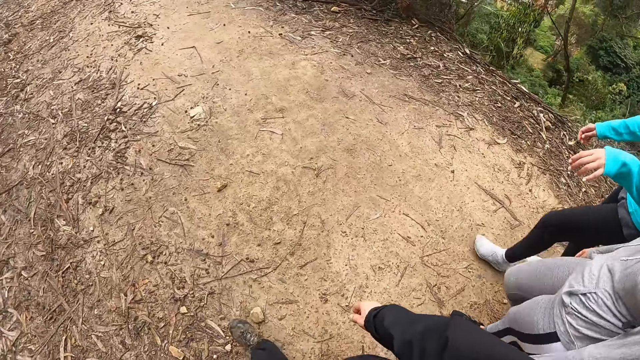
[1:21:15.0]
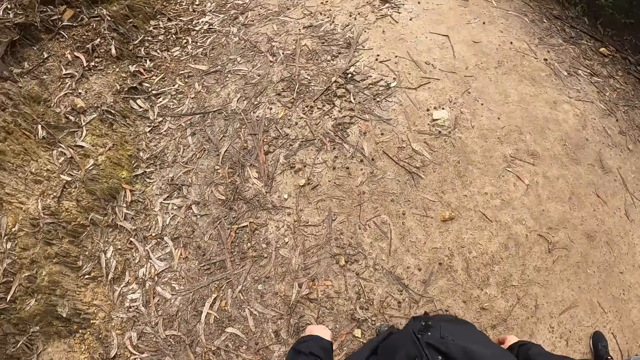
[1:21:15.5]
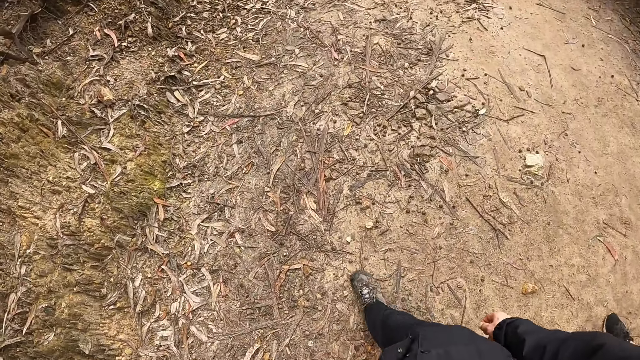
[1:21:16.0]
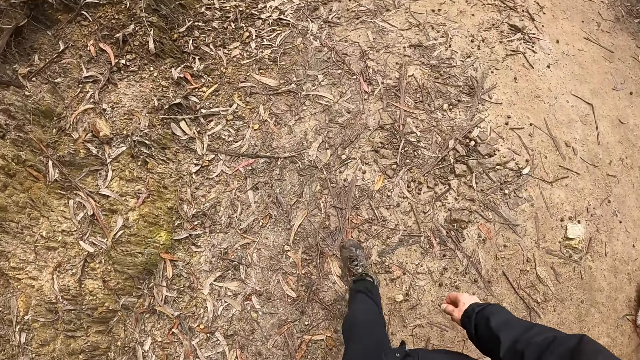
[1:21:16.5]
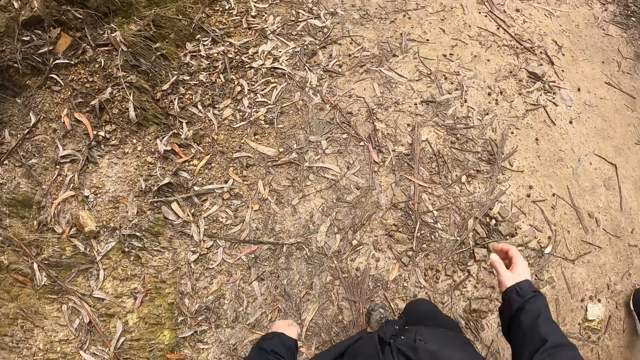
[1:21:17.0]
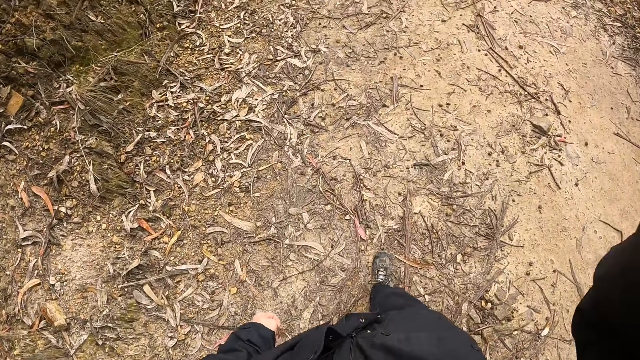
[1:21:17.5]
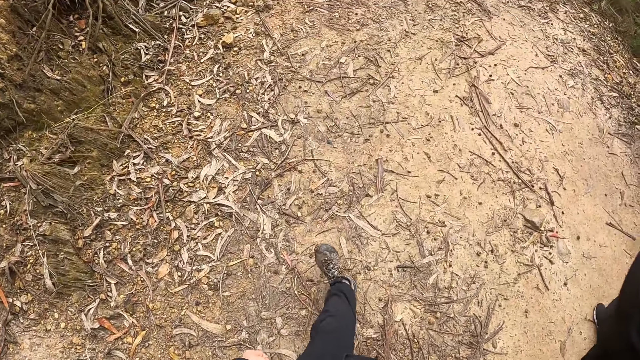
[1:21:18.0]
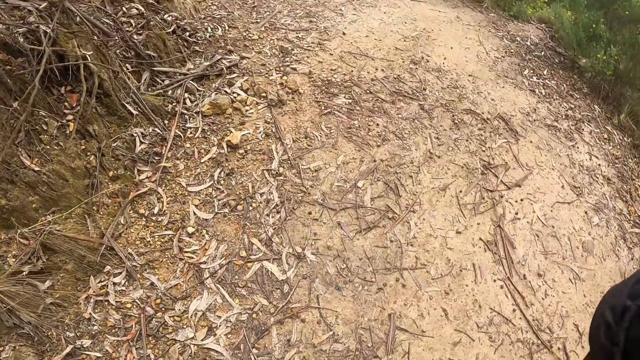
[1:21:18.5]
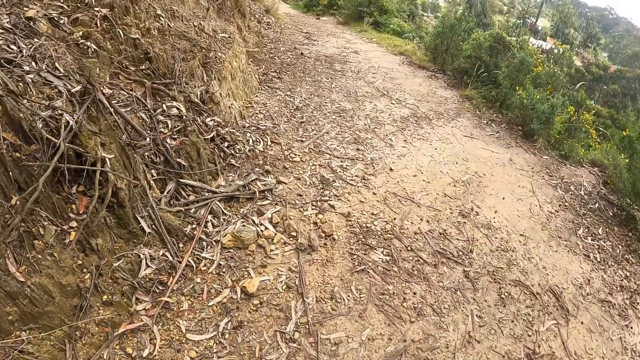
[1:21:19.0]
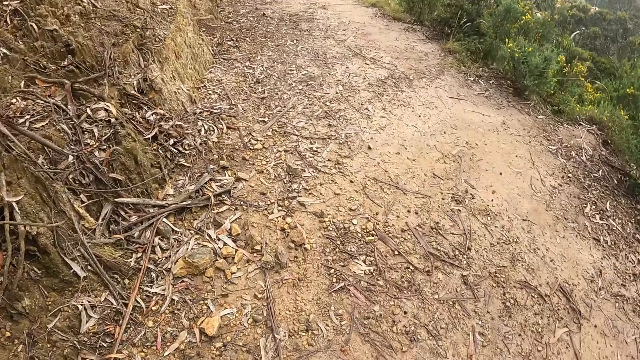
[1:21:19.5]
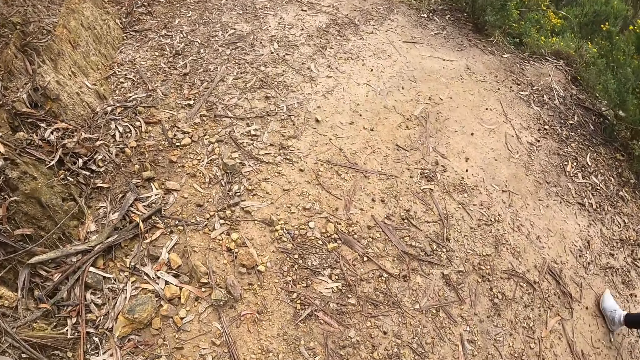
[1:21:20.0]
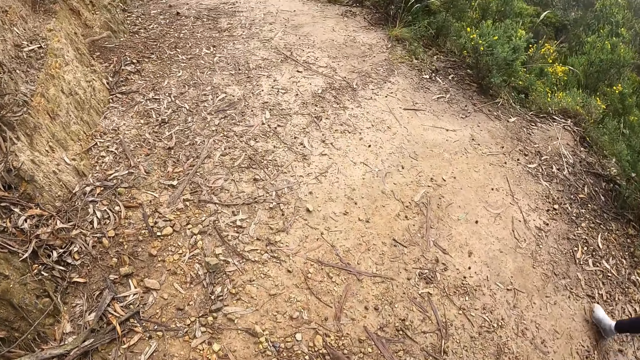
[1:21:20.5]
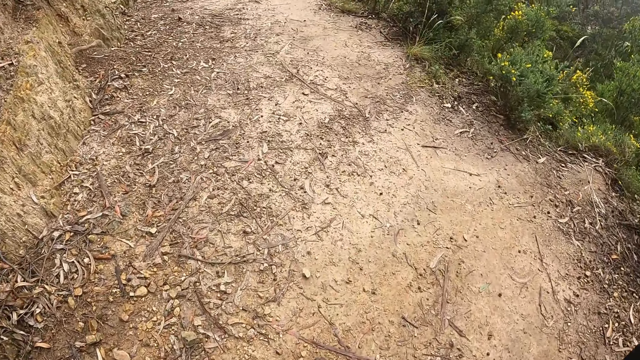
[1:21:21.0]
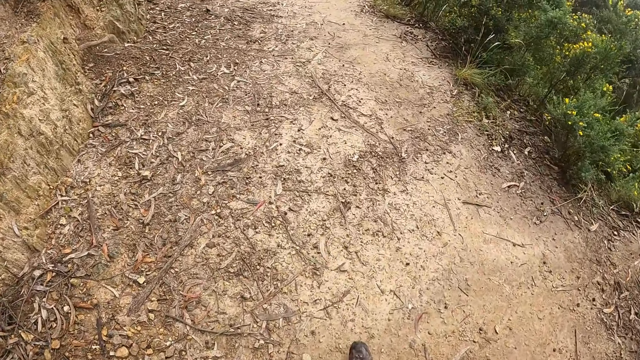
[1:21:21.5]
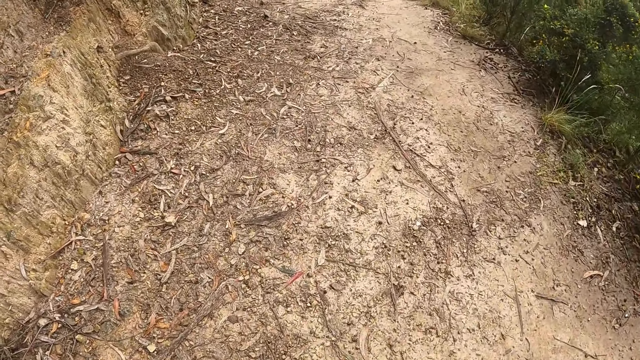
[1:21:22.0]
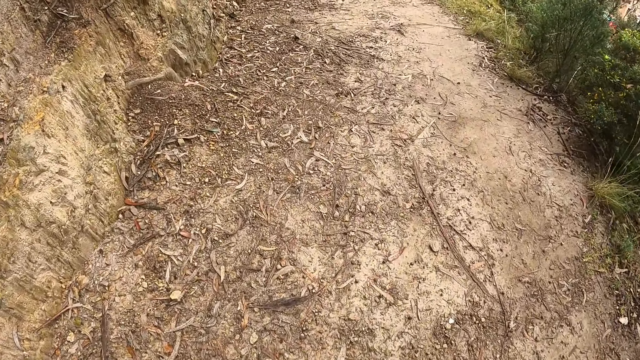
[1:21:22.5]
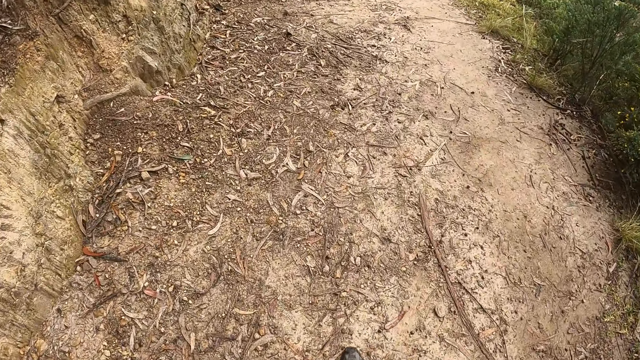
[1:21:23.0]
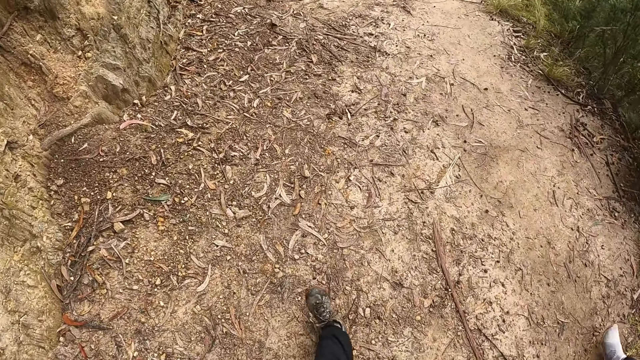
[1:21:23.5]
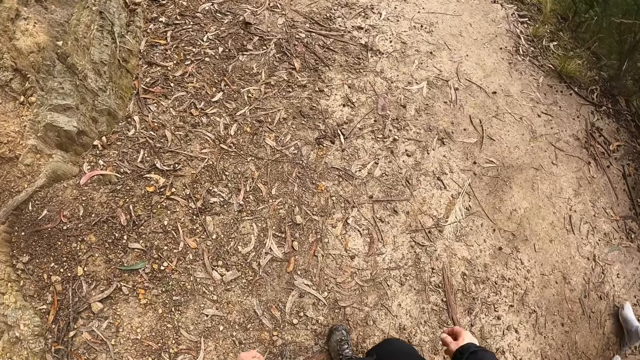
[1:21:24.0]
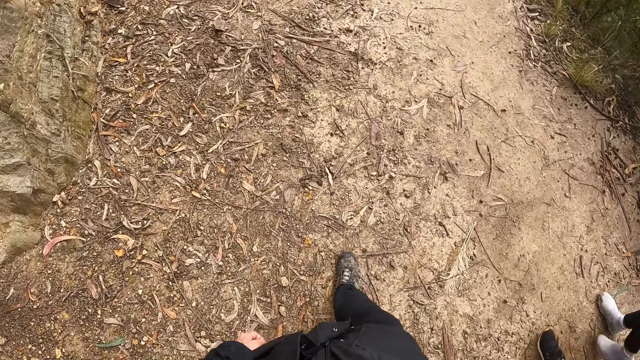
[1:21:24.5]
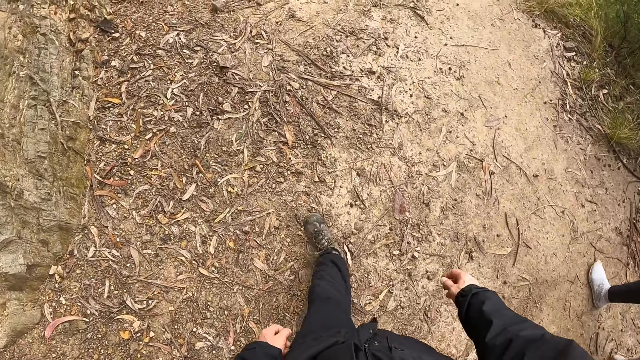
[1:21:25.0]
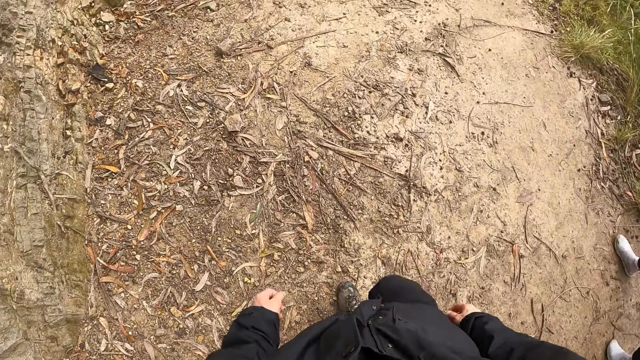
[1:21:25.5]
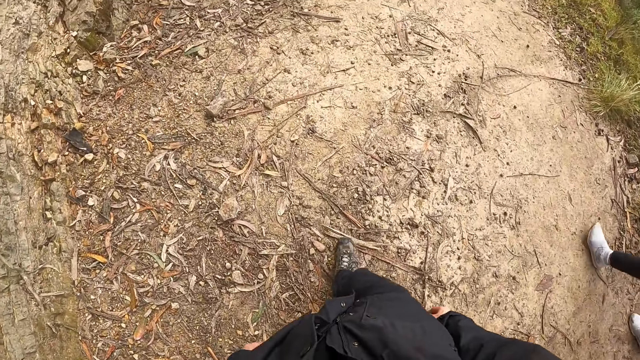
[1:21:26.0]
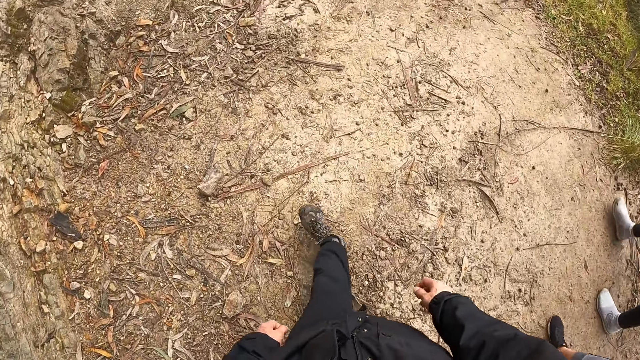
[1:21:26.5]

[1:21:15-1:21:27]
The camera wearer touches his face with his right hand.

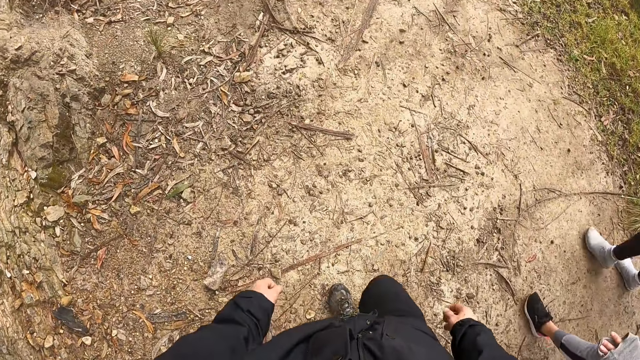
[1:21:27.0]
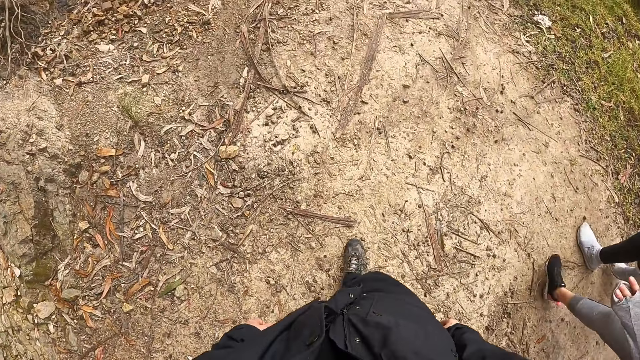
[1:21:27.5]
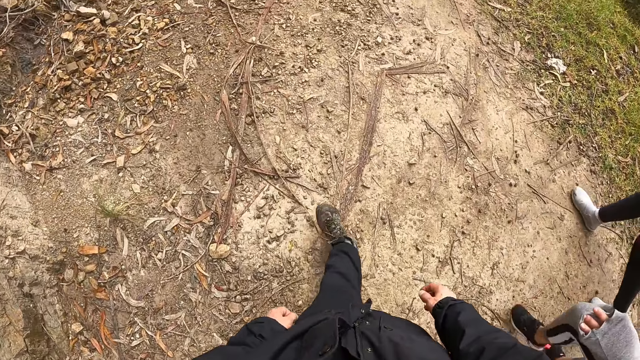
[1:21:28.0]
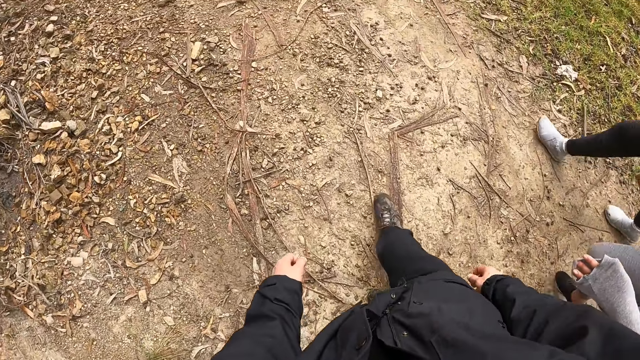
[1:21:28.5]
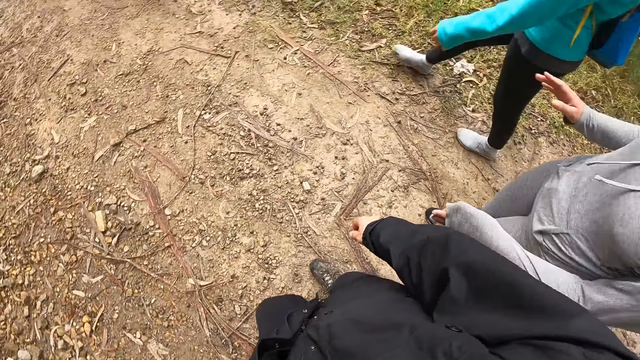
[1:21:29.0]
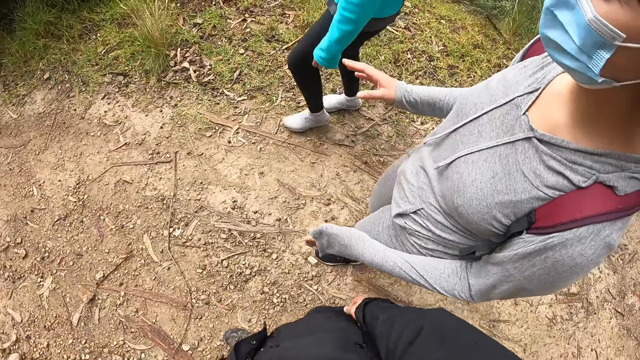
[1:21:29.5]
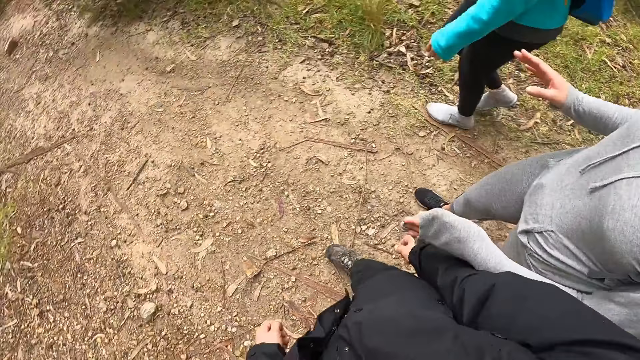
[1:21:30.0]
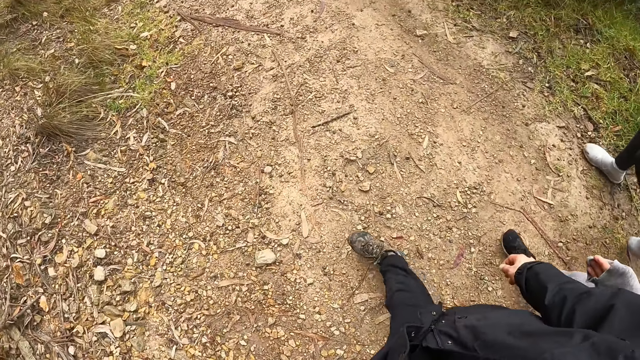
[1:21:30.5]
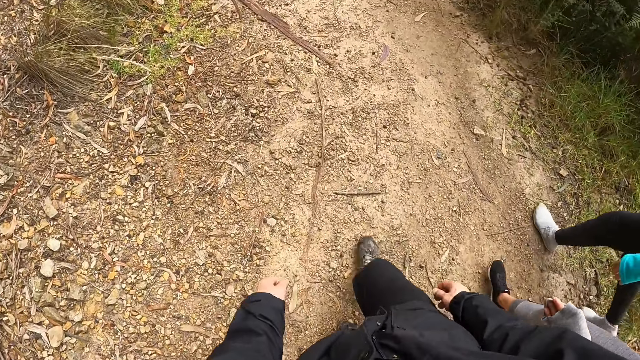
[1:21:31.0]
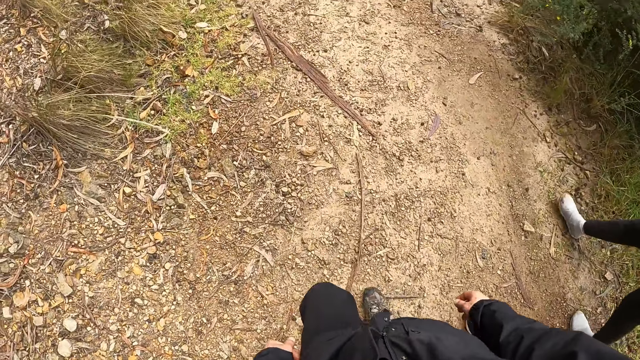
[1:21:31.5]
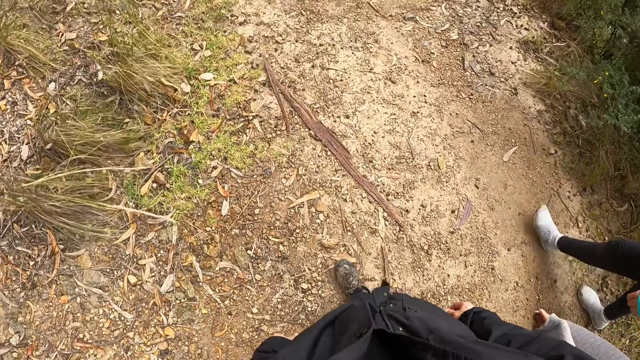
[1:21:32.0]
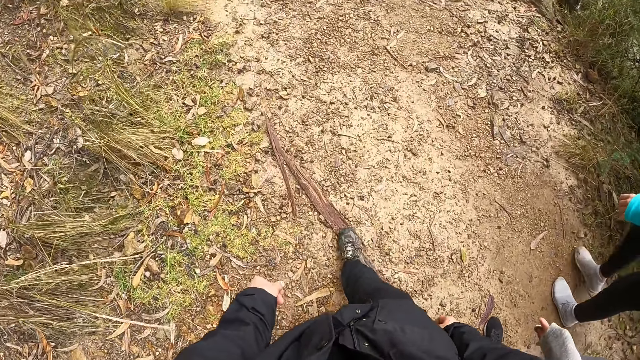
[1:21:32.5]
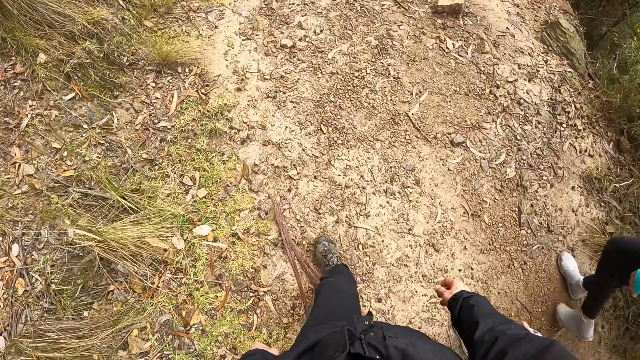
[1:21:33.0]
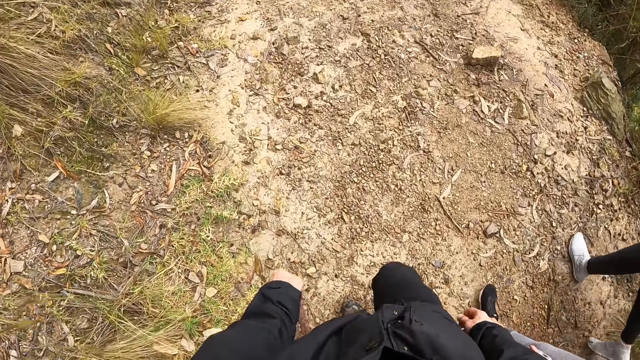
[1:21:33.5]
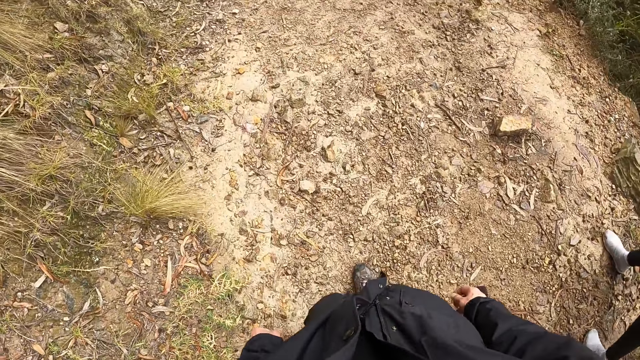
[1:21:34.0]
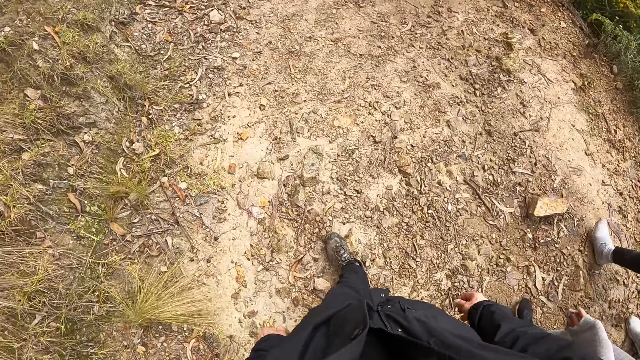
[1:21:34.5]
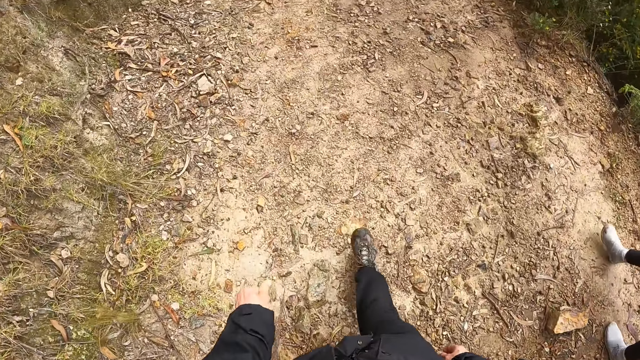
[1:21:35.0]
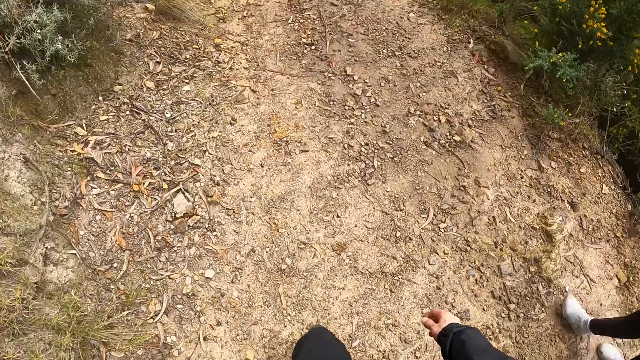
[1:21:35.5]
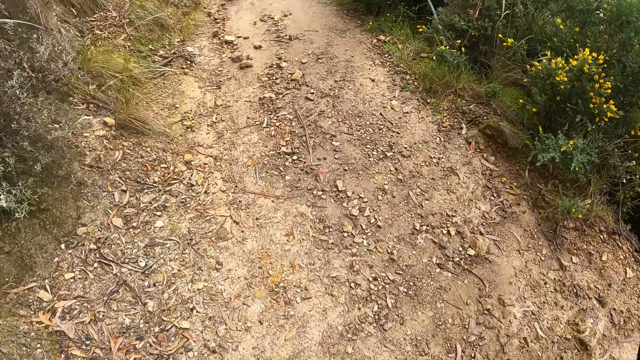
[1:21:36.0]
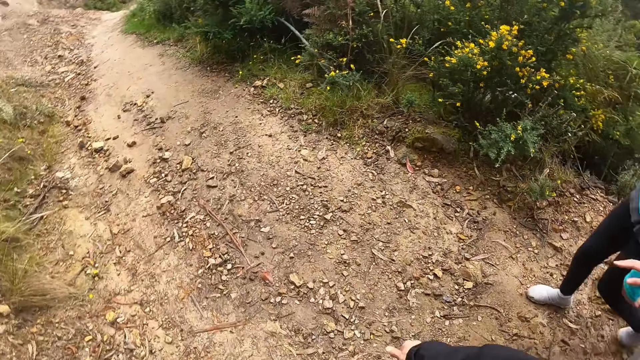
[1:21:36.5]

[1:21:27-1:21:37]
The camera wearer interacts with two women.
